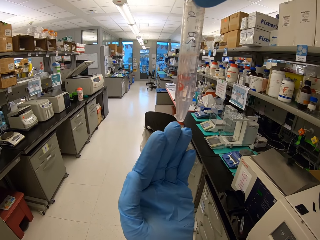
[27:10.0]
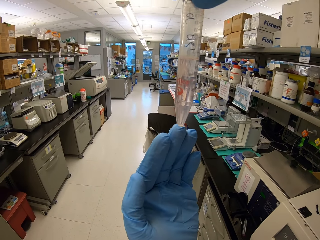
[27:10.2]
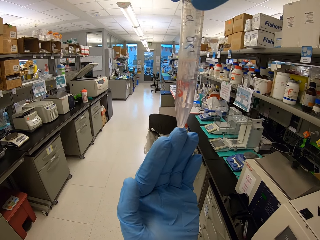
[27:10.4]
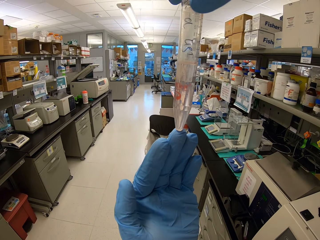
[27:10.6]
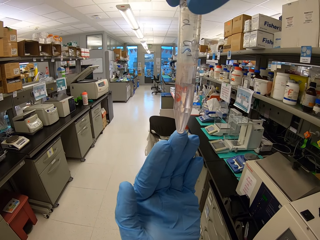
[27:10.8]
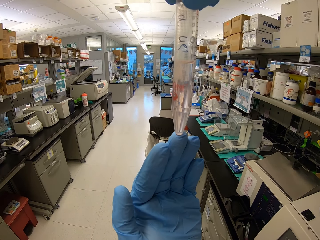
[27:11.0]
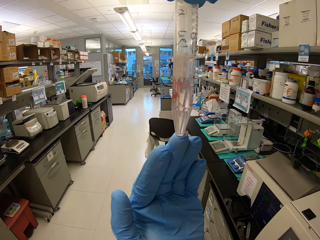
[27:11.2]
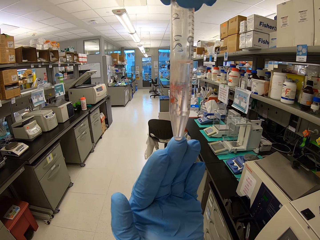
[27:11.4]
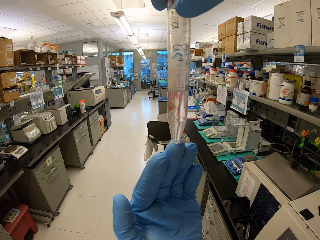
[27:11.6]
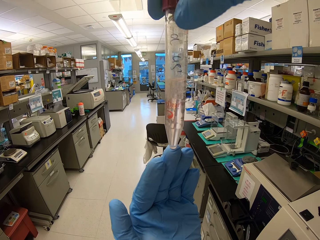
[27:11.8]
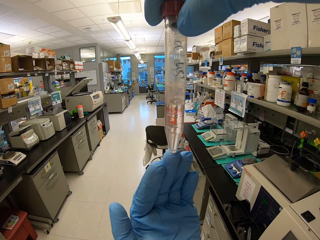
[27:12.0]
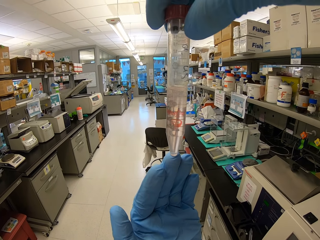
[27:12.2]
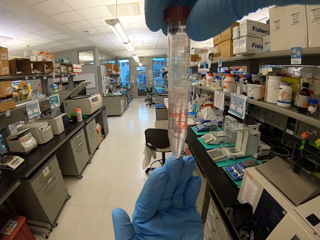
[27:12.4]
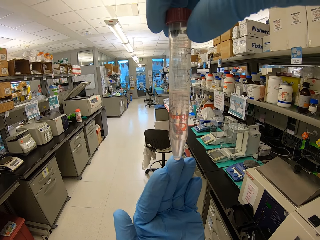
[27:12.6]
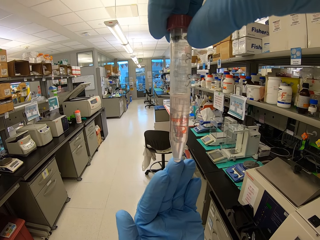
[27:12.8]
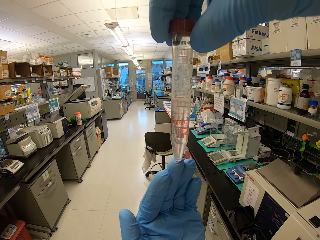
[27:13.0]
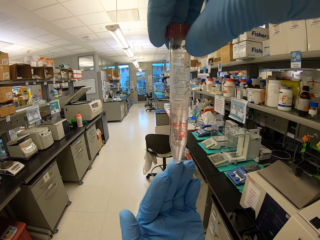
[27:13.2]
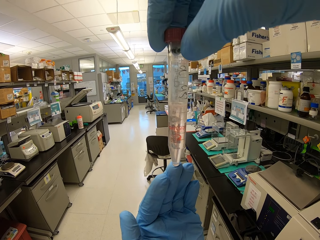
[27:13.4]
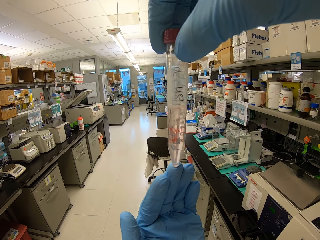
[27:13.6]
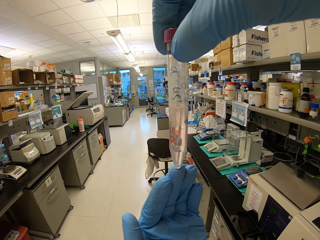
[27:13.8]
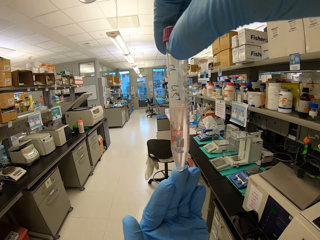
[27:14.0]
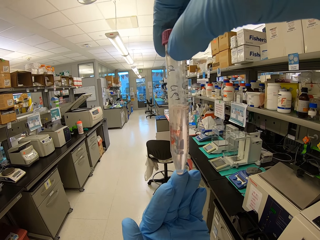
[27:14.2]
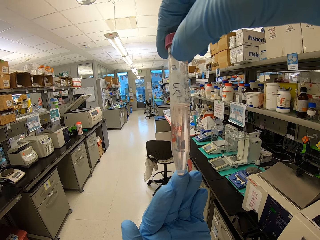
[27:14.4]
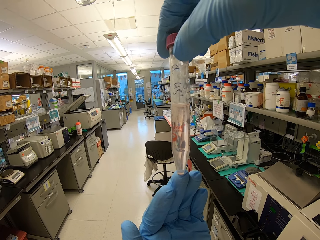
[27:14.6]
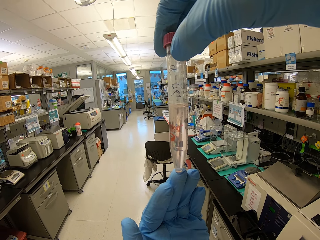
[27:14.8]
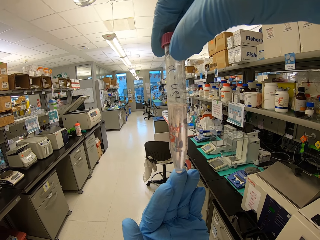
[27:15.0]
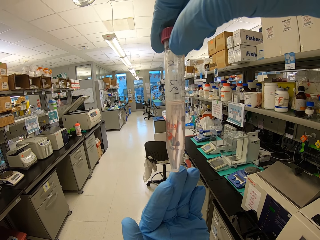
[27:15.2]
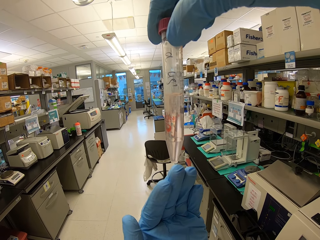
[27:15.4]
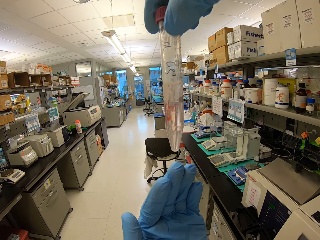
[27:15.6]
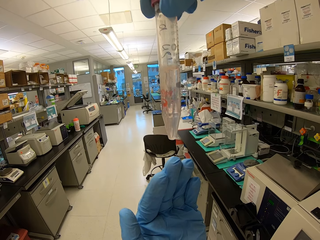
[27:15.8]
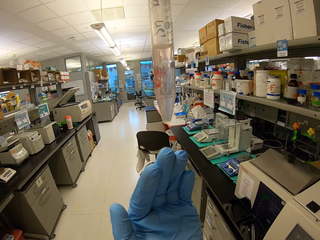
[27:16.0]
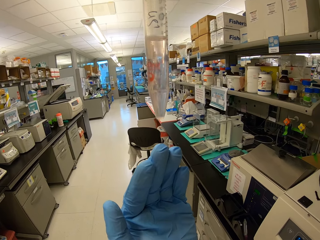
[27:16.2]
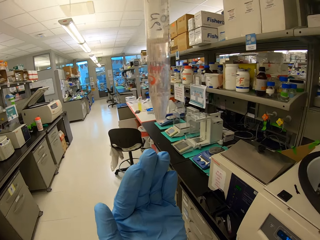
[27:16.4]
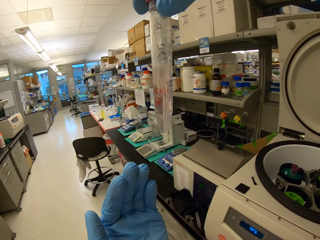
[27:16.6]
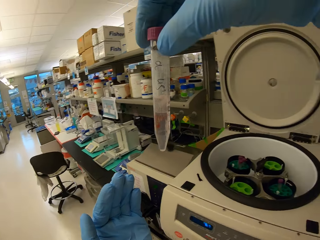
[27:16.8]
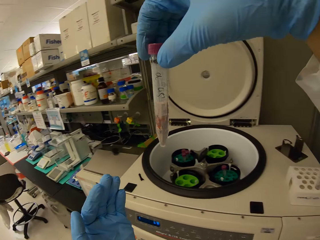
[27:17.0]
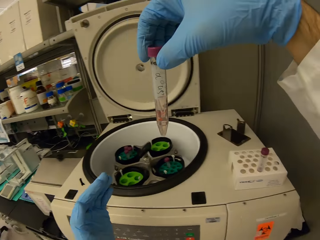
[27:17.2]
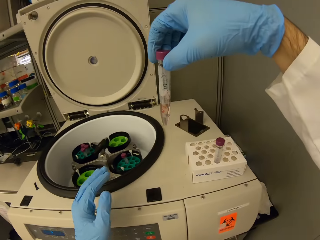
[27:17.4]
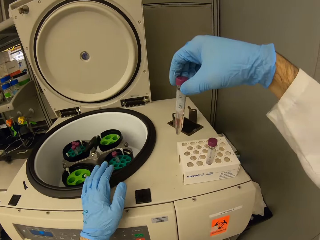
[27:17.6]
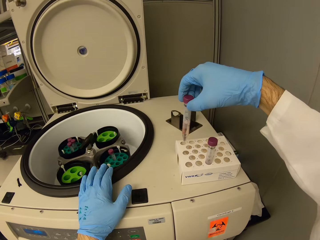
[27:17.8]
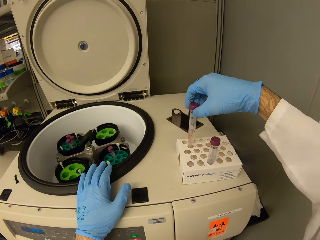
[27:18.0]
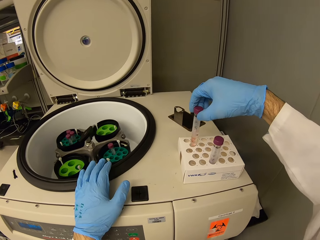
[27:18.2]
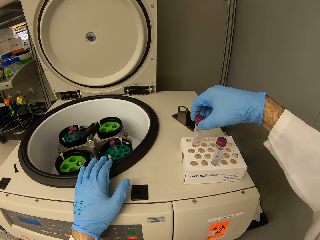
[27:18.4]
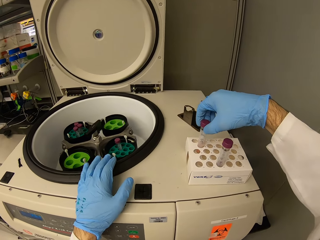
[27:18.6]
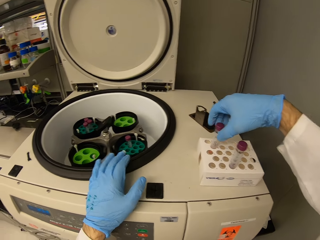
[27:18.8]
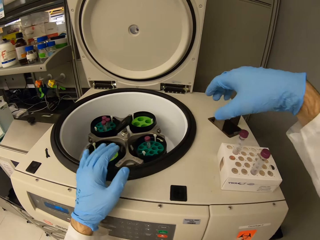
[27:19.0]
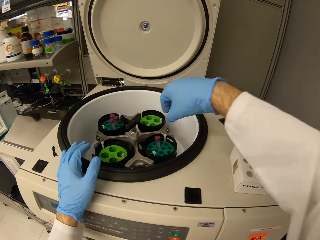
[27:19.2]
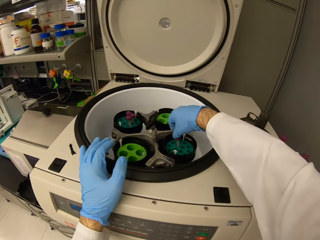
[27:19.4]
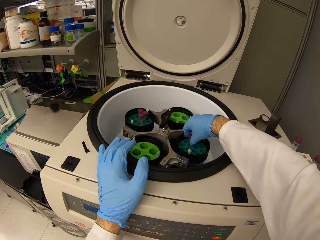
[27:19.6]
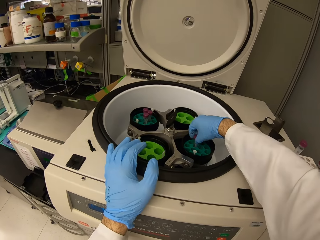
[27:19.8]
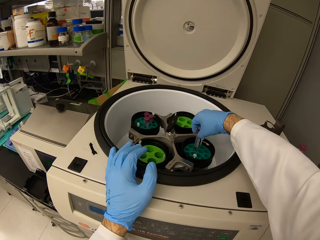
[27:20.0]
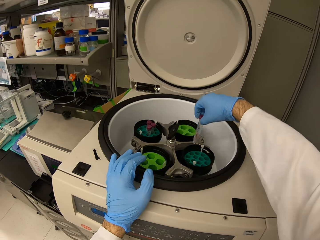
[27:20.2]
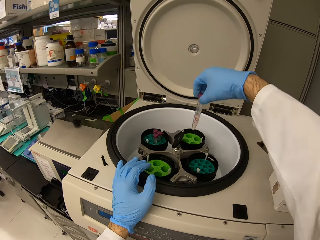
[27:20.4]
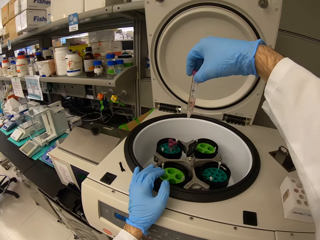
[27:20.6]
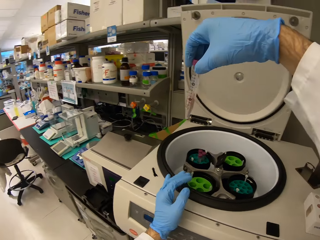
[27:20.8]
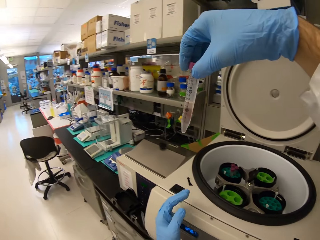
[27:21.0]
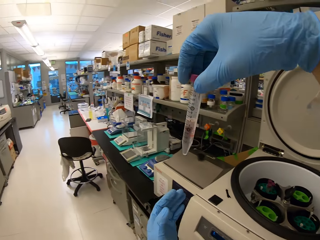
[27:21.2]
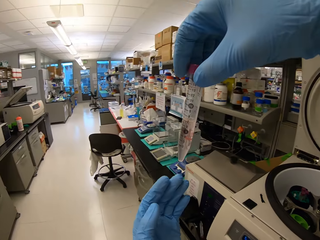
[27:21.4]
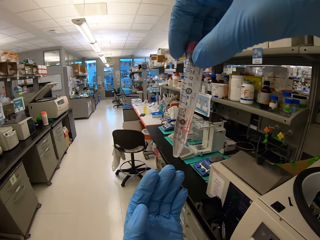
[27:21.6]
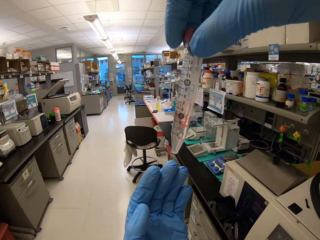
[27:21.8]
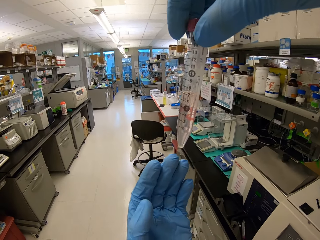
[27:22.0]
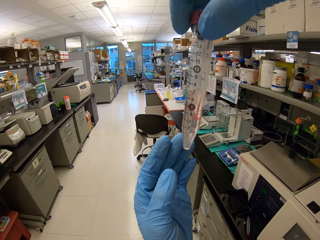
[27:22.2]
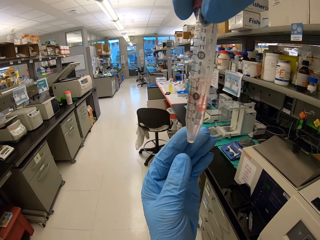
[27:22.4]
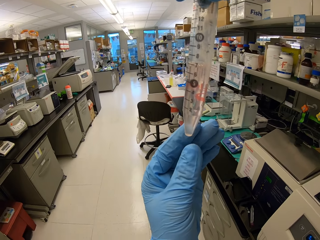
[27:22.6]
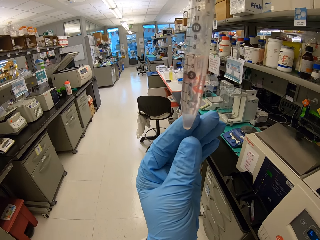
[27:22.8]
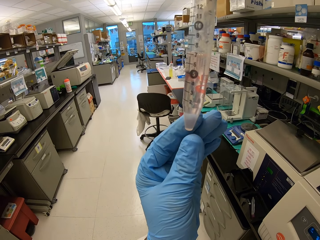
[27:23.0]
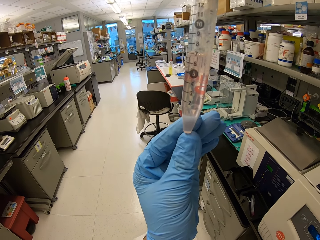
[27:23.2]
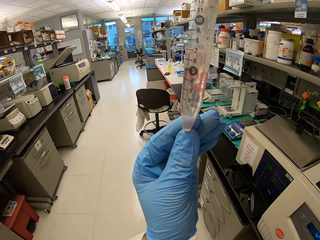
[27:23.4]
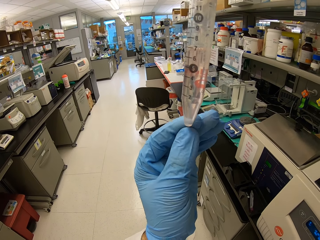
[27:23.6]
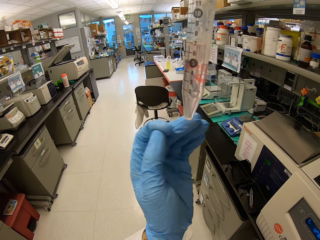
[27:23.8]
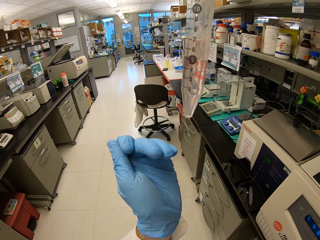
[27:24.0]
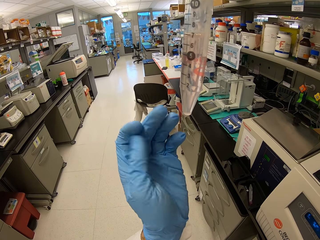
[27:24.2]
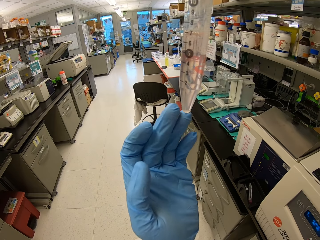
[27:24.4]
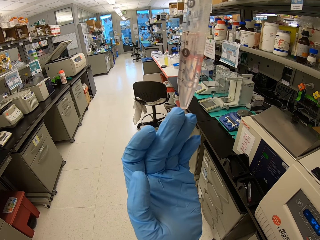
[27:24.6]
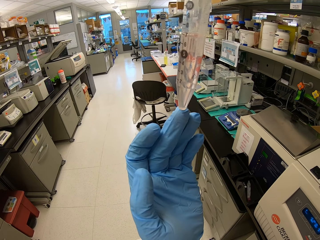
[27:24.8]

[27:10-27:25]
The camera wearer places a hand on the centrifuge. They put a test tube in the test tube rack. They pick up a test tube from the centrifuge. They check the solution in the test tube.

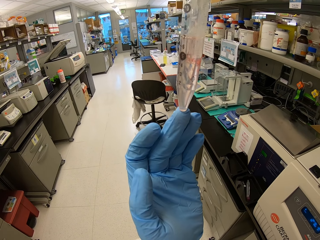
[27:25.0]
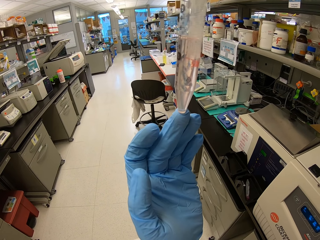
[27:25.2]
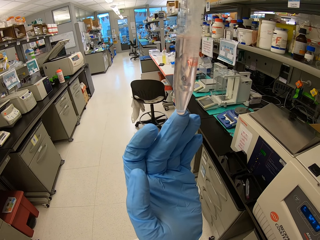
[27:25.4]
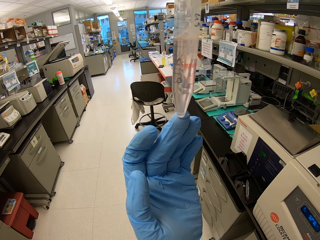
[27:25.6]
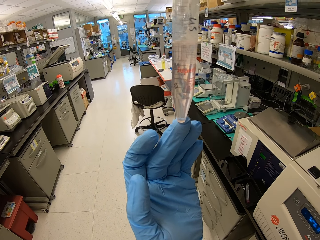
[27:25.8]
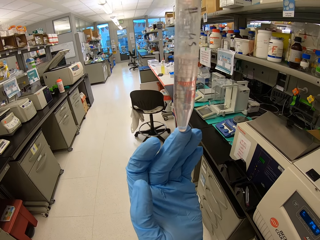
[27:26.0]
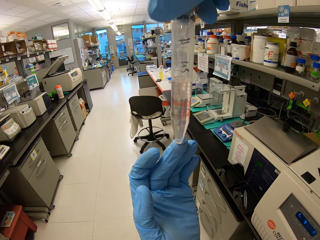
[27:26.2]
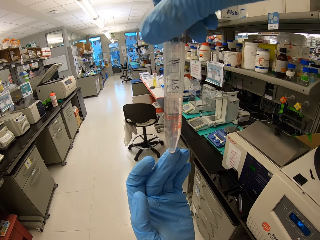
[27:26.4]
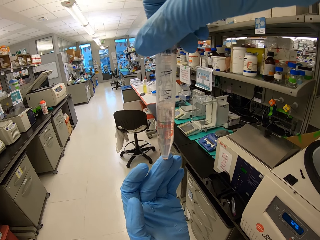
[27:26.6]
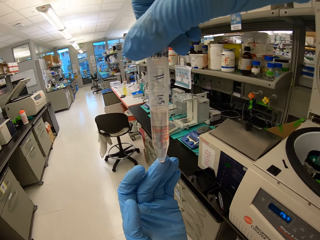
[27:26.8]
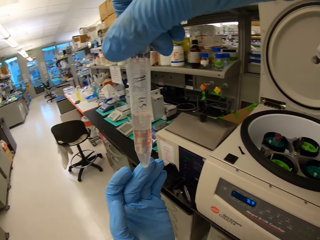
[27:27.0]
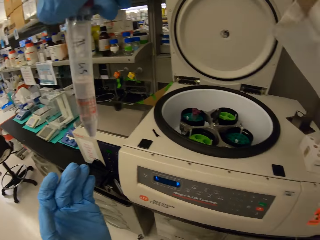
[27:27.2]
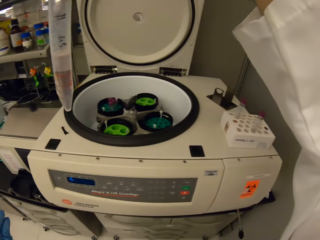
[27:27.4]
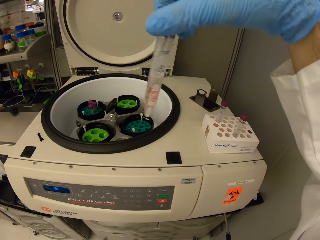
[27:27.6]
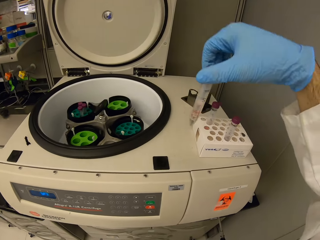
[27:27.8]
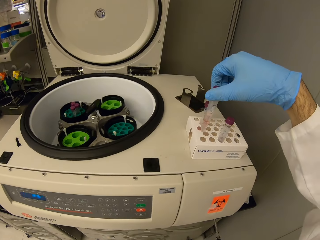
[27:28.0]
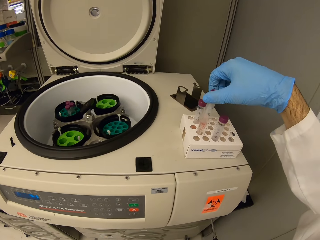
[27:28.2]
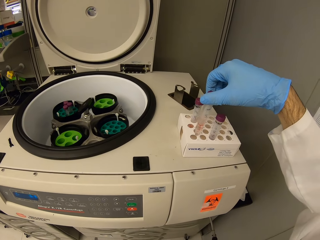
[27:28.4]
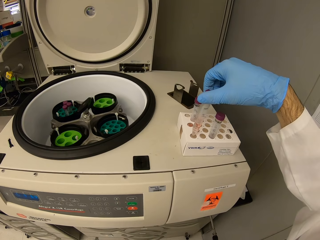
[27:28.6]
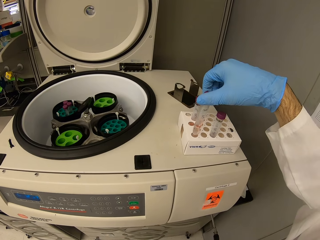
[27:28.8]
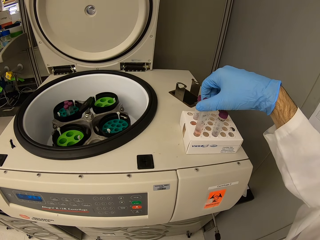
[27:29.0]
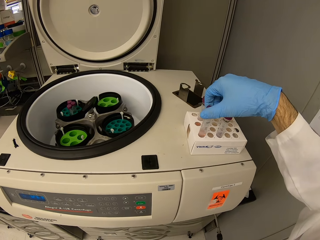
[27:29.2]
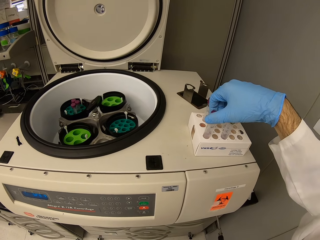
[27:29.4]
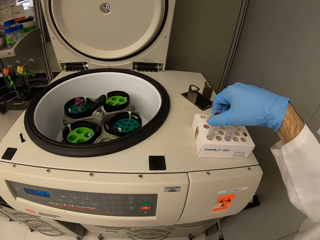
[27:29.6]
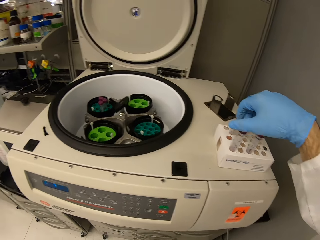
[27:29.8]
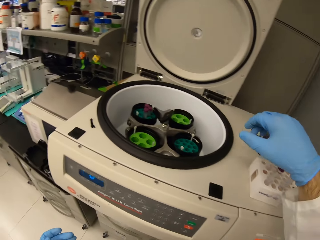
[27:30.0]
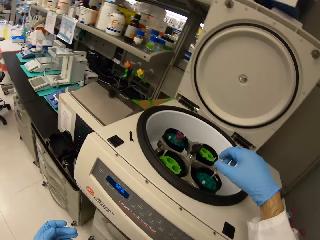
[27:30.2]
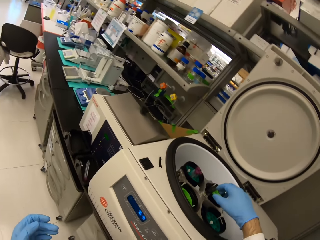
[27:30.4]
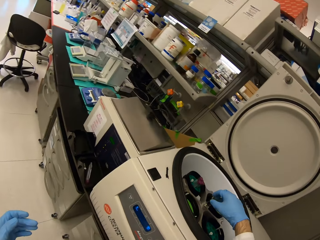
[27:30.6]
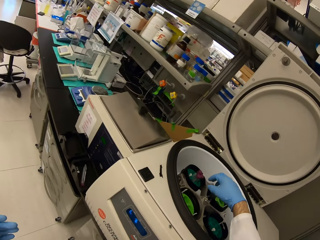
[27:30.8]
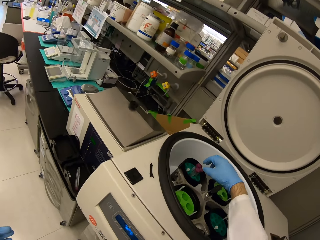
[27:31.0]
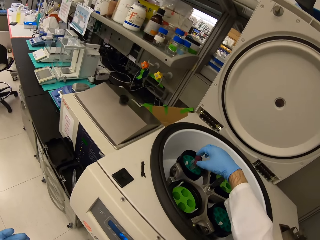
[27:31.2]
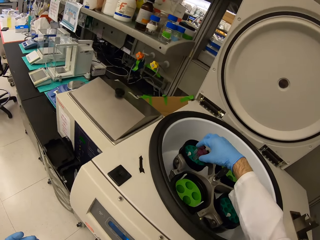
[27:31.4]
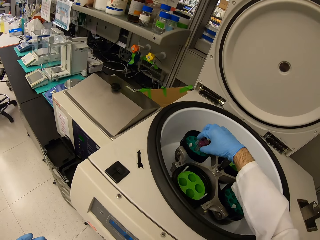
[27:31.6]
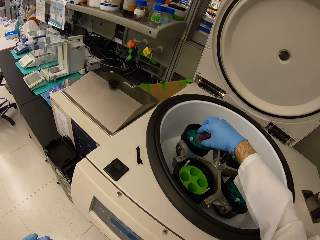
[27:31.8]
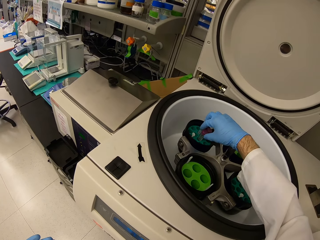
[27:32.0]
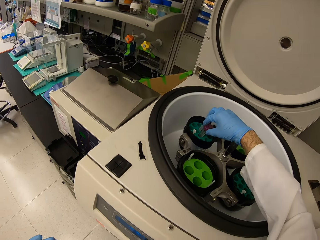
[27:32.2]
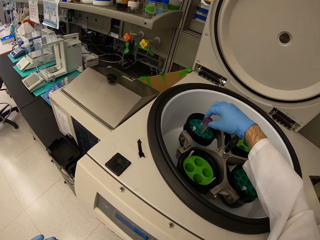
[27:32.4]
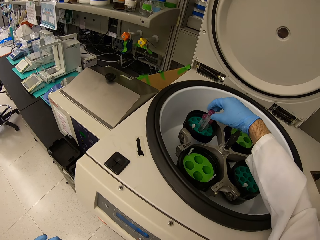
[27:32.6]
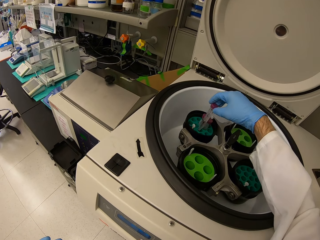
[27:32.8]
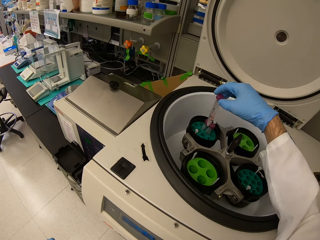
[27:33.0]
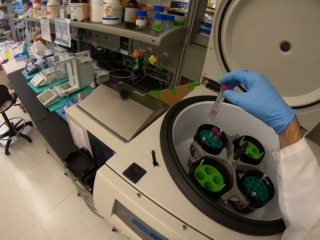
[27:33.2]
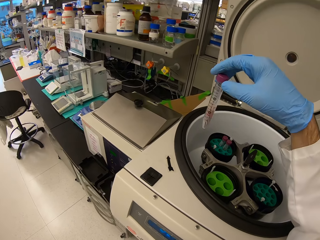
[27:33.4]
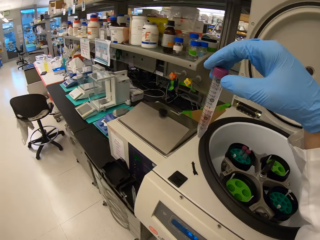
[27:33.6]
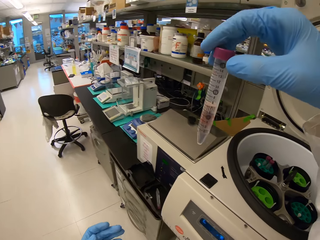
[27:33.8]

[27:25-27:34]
The camera wearer puts a test tube in the test tube rack. They pick up a test tube from the centrifuge.
